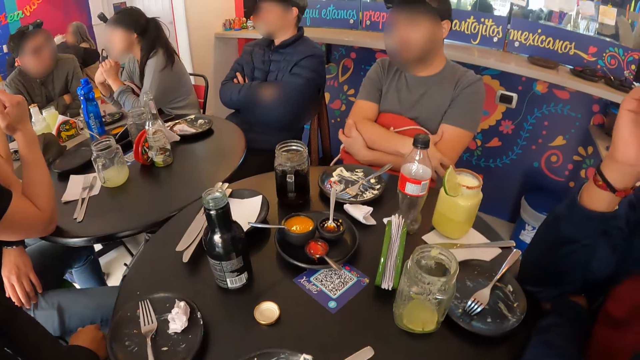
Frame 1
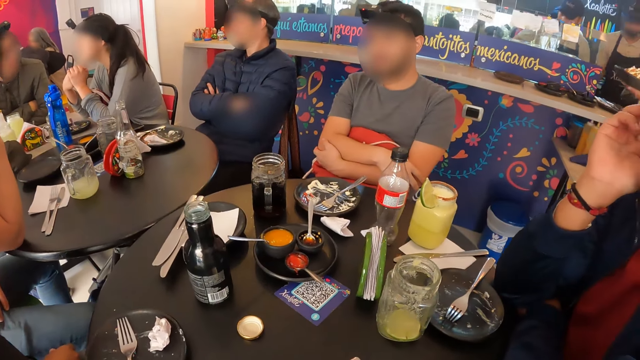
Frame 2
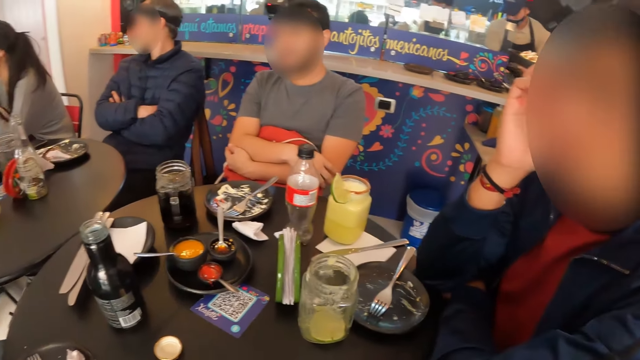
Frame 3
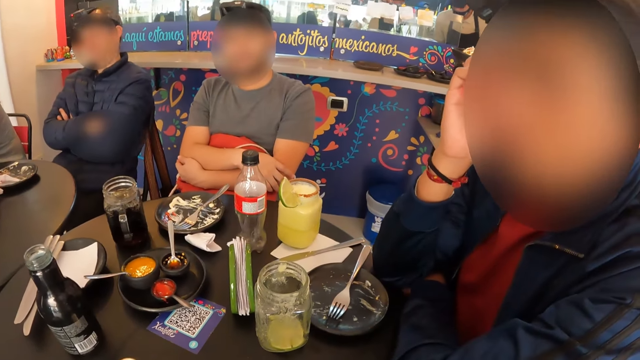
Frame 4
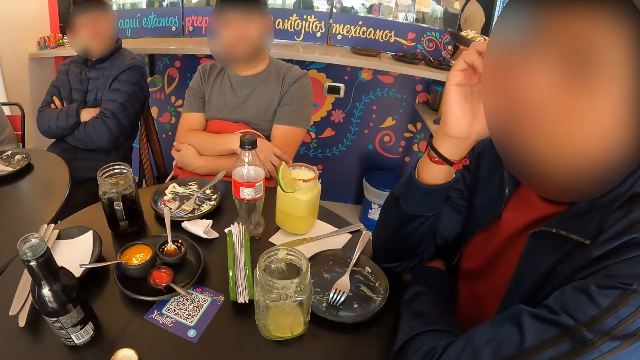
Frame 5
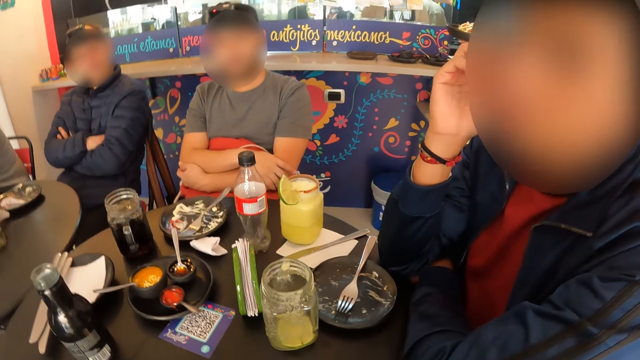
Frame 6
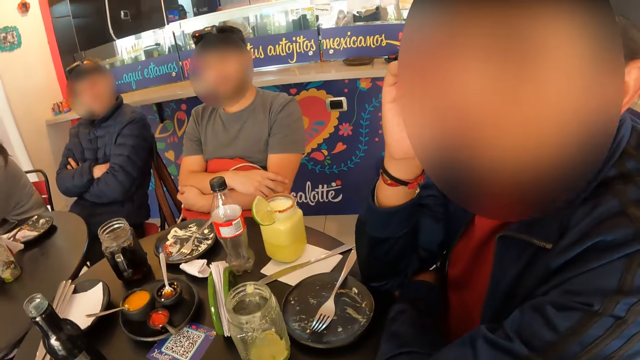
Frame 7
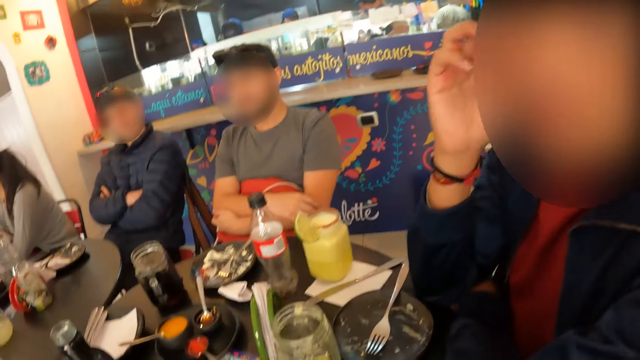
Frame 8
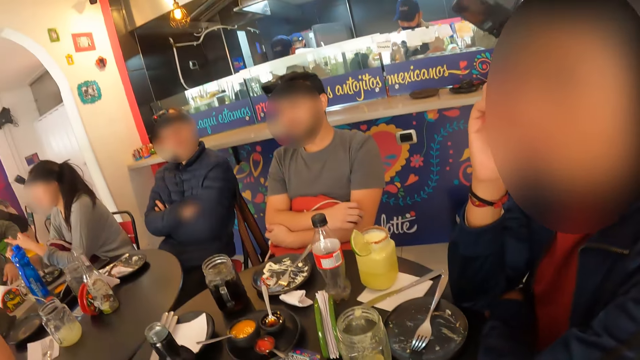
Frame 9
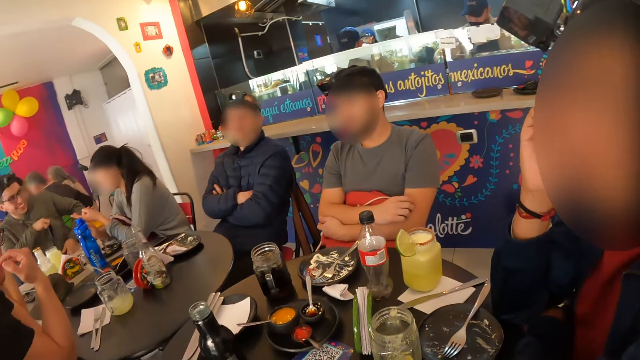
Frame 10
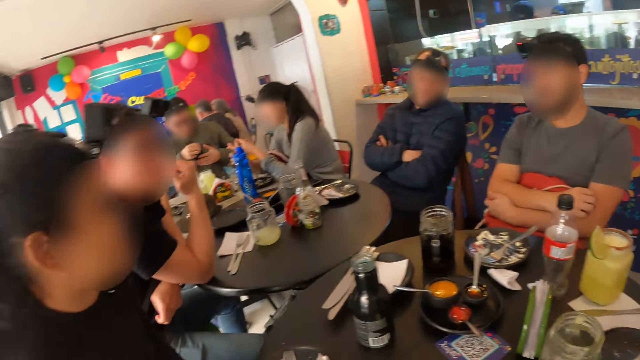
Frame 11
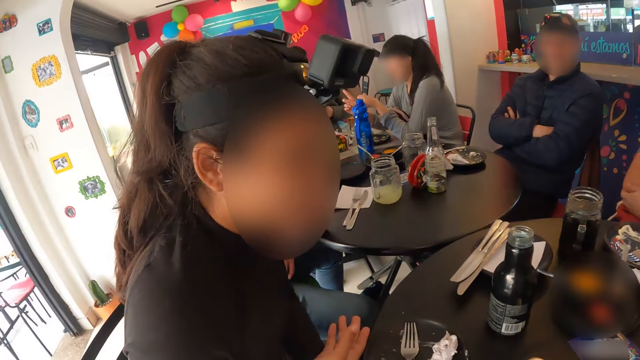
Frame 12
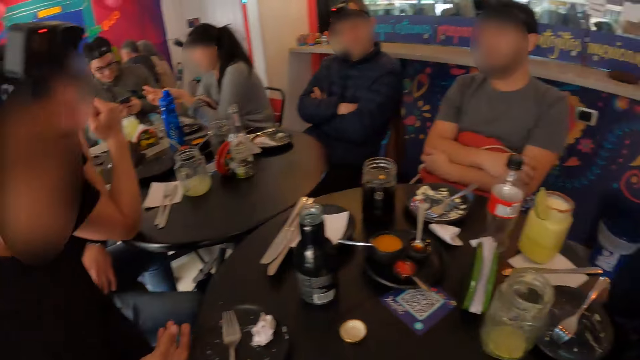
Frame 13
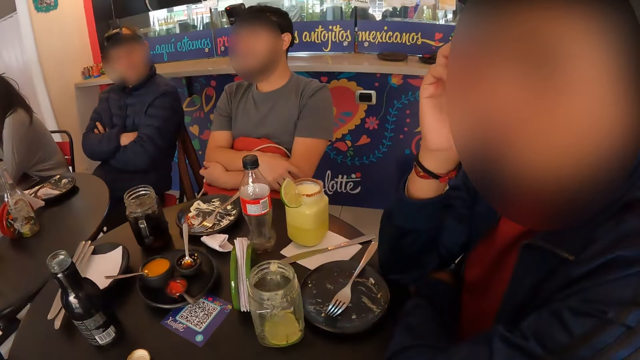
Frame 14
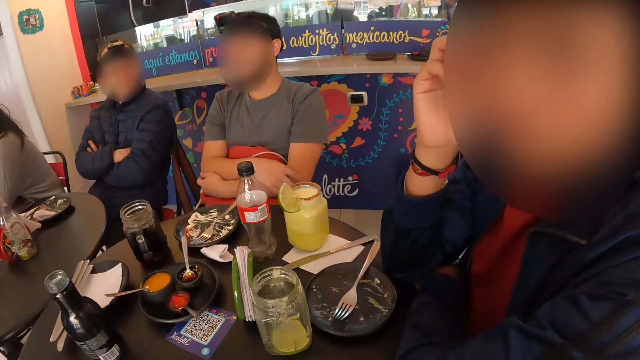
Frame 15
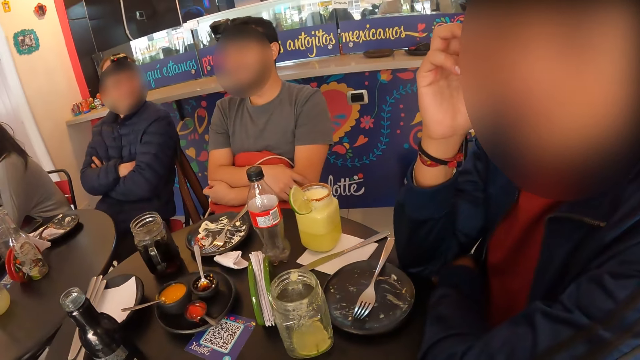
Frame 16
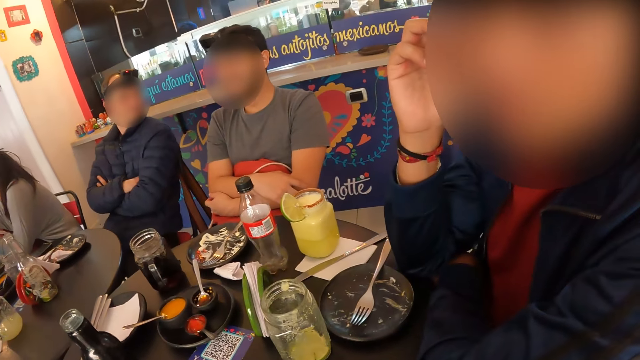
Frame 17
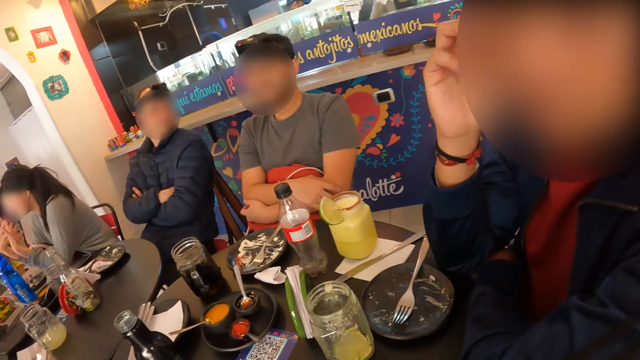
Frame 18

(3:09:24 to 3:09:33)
The man touches his face with his right hand. The camera wearer dialogues with the man.

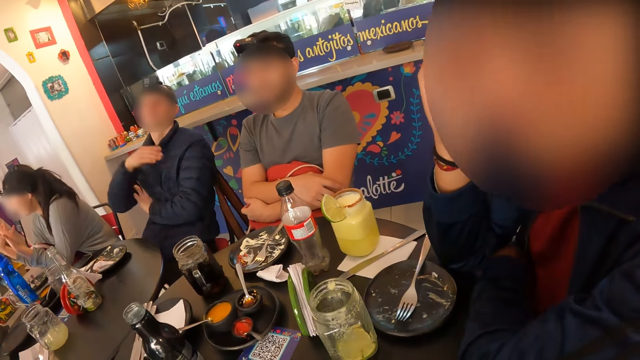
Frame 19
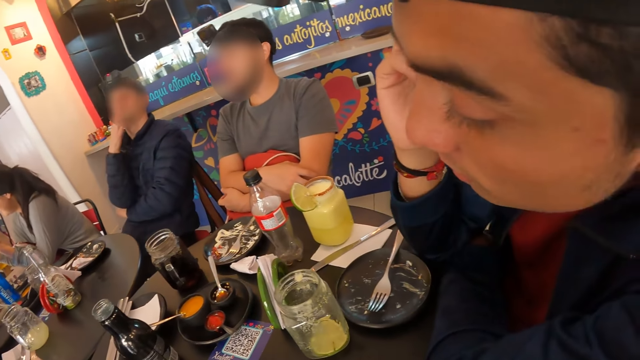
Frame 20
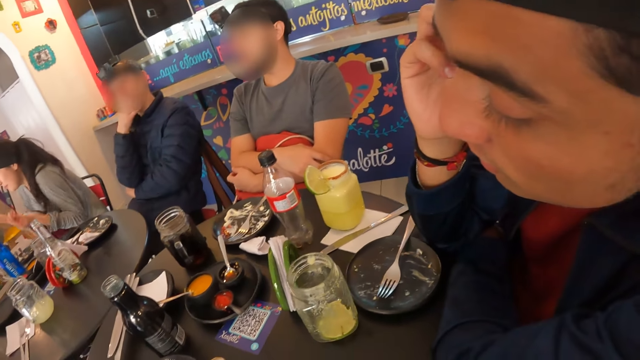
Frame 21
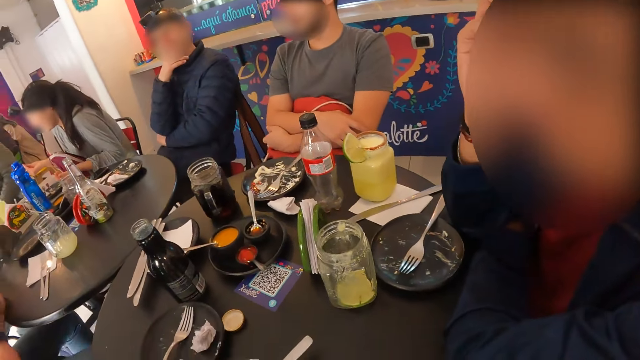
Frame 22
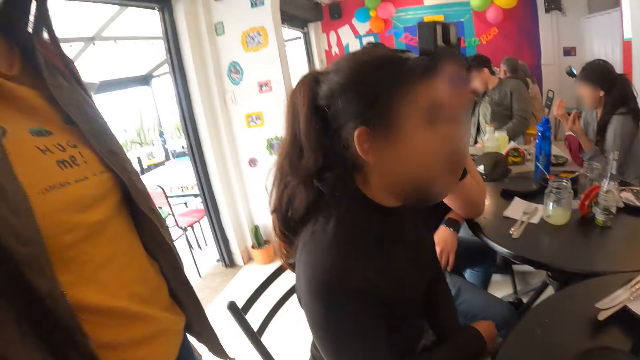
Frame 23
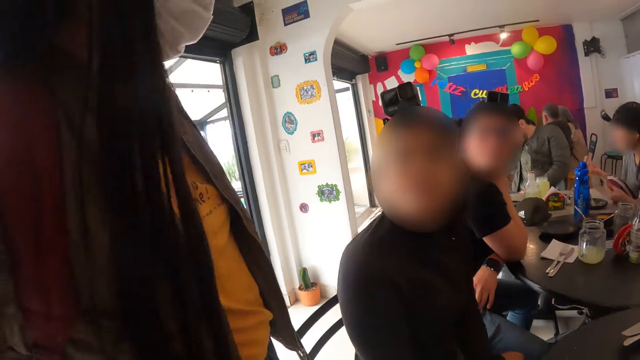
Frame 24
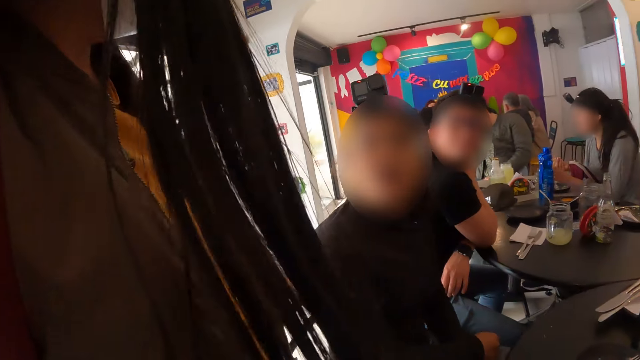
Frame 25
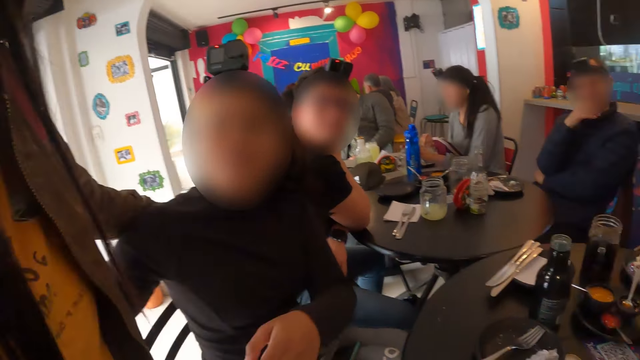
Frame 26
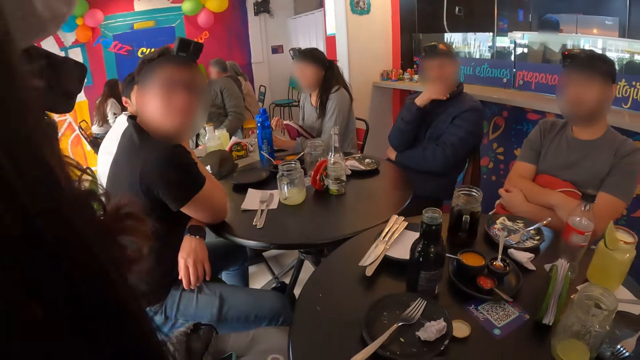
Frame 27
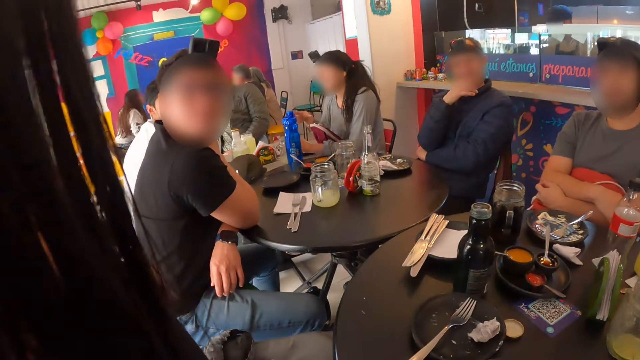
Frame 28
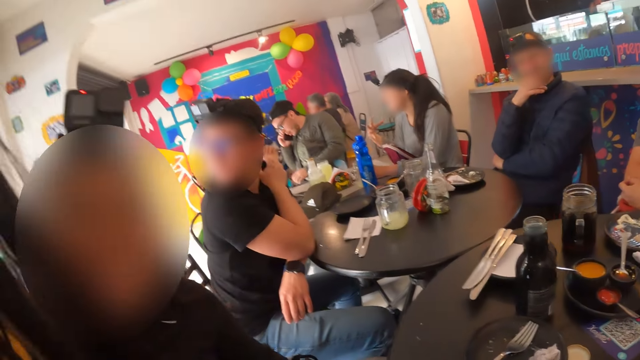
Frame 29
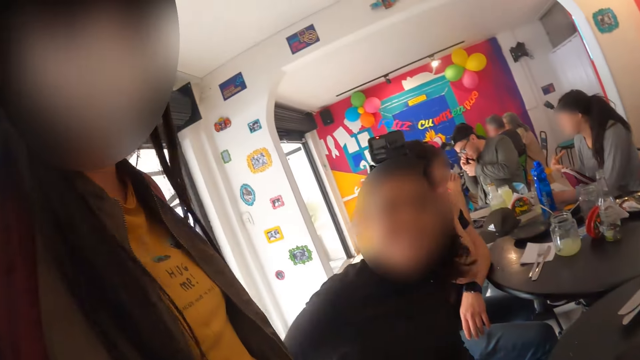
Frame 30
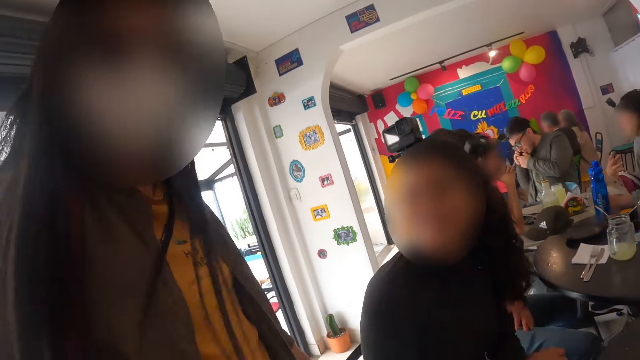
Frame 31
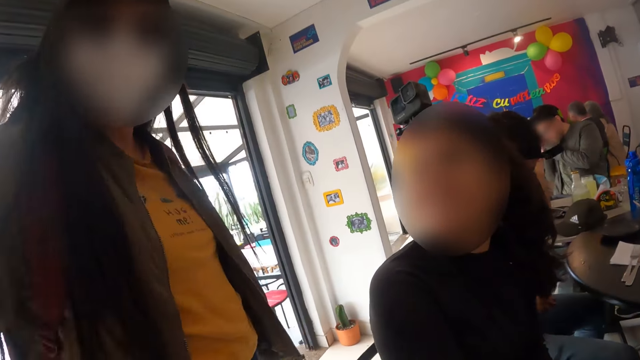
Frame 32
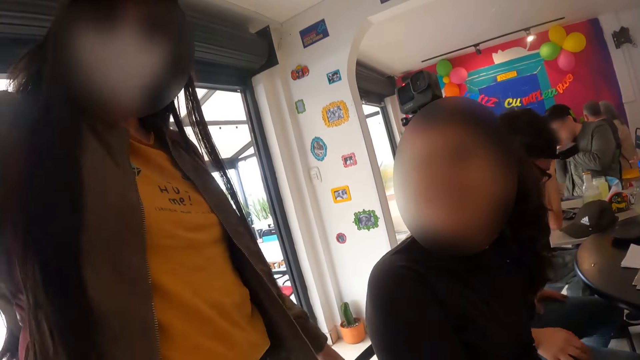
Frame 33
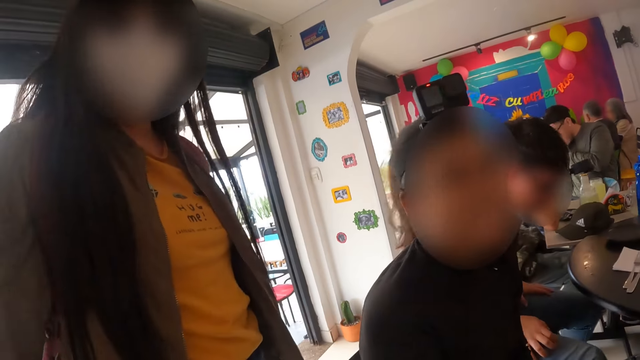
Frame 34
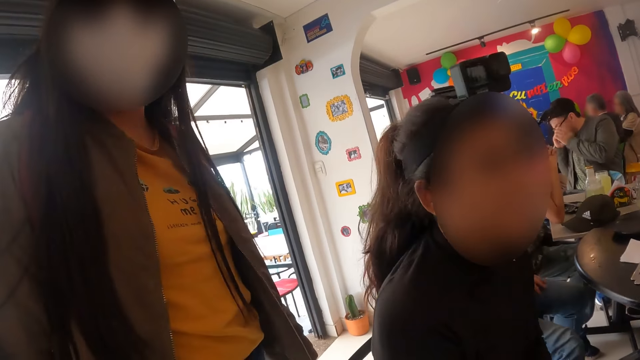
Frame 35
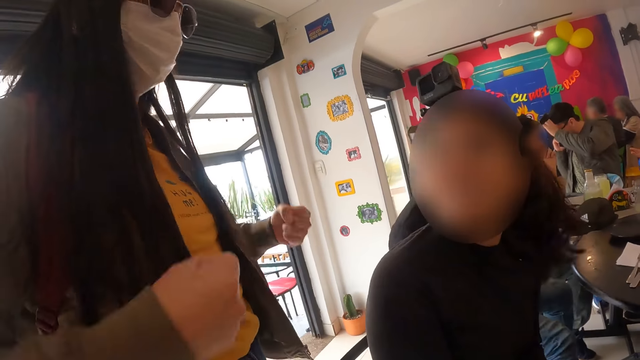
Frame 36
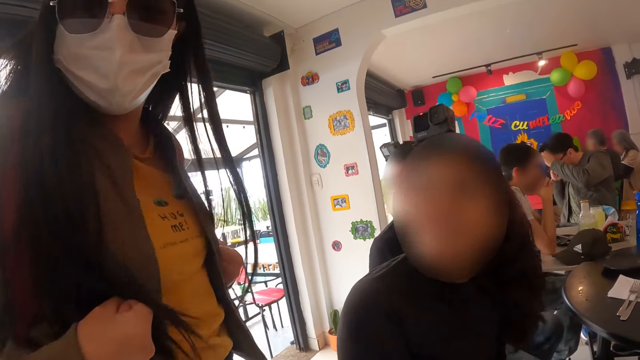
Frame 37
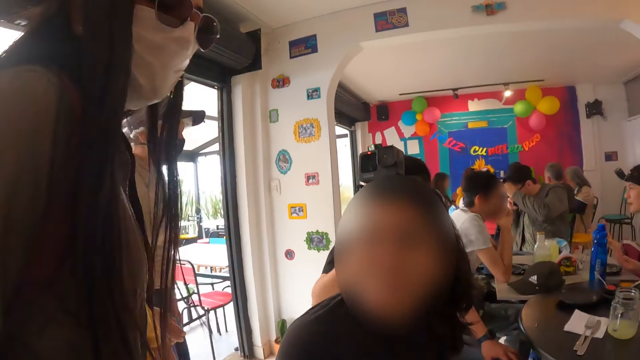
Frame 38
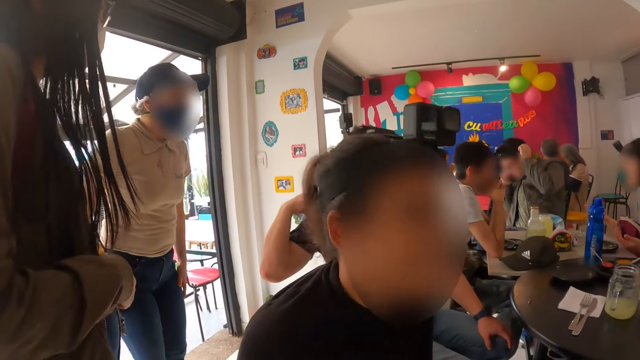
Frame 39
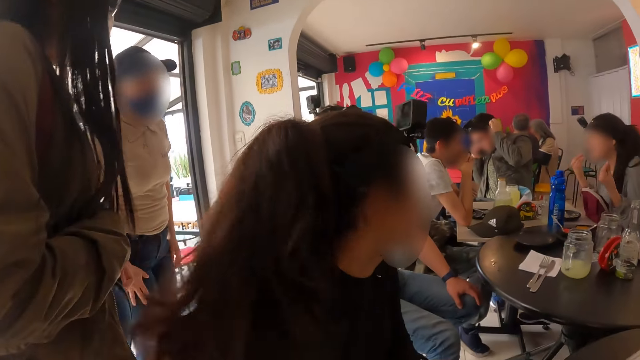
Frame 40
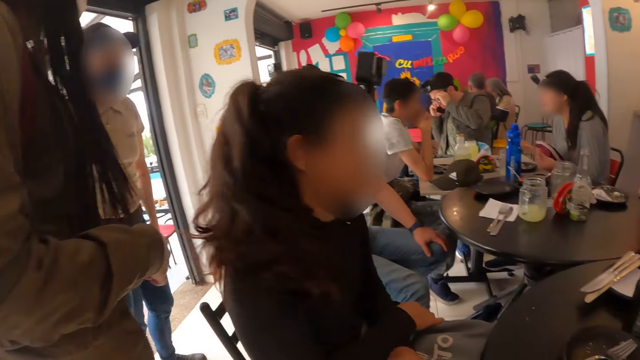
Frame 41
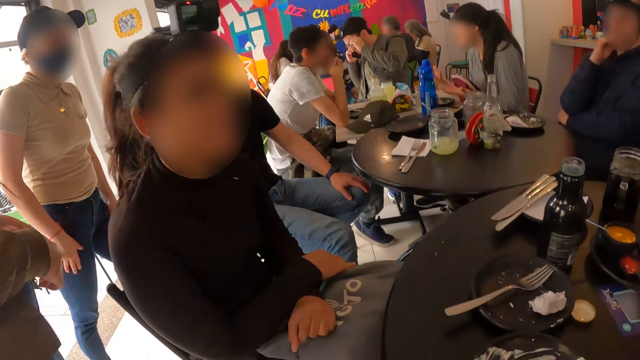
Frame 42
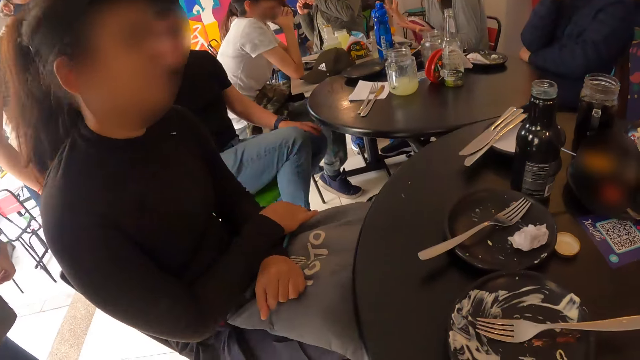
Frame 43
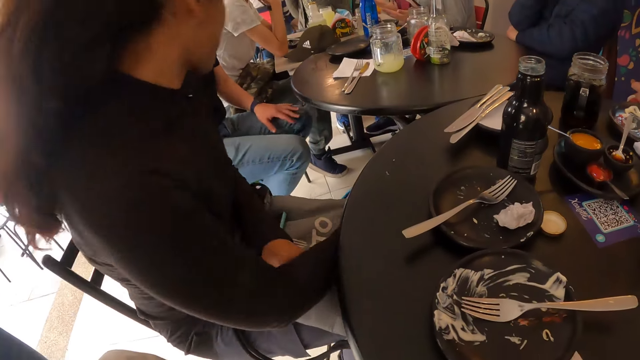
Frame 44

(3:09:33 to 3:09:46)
The camera wearer looks at the restaurant. A woman converses with the camera wearer. The woman waves at the camera wearer. The woman touches her body with both hands.
